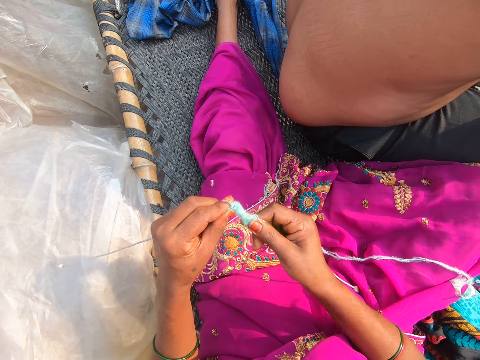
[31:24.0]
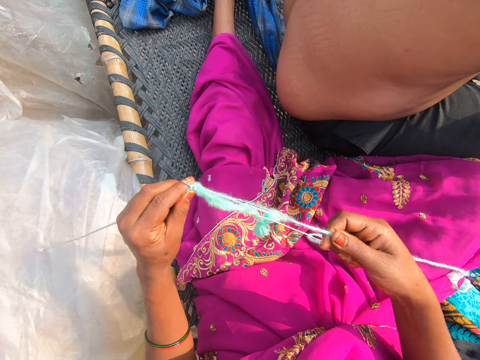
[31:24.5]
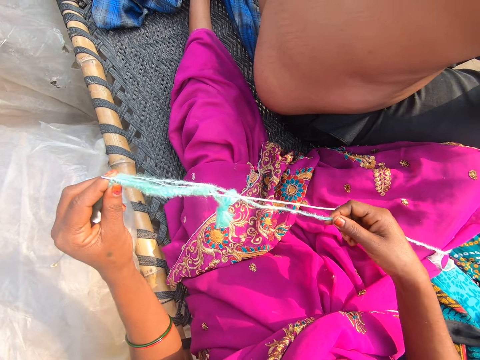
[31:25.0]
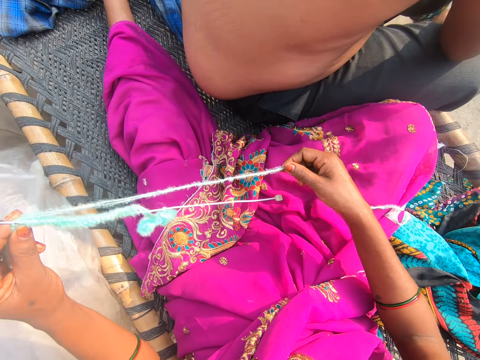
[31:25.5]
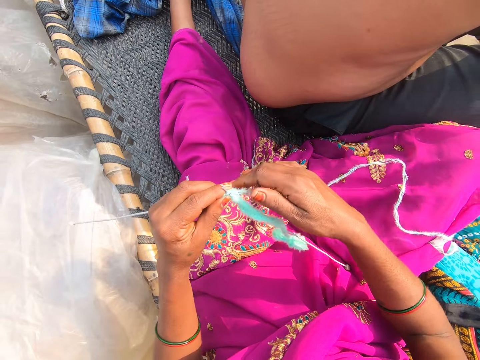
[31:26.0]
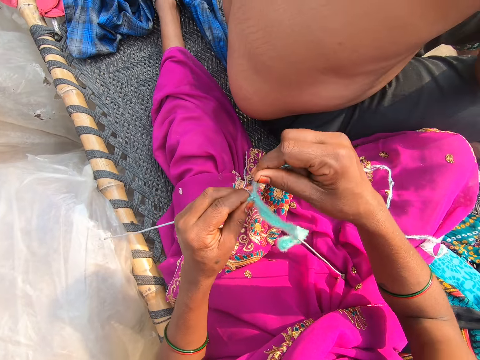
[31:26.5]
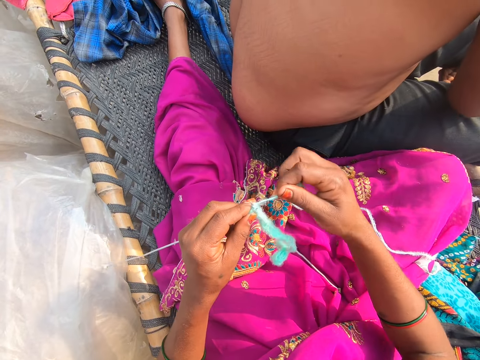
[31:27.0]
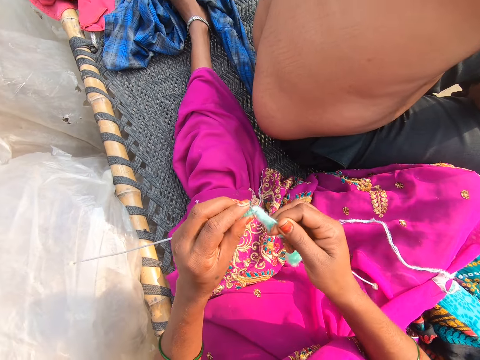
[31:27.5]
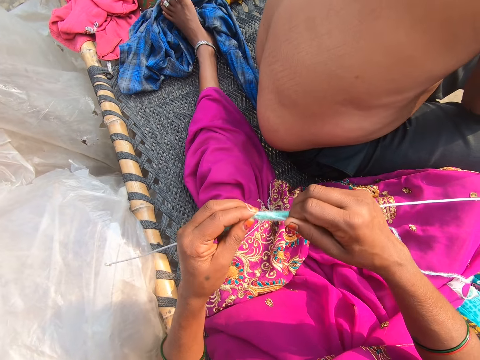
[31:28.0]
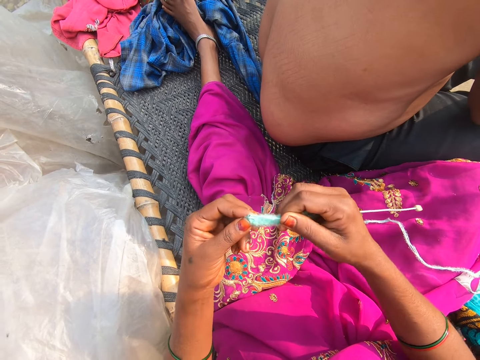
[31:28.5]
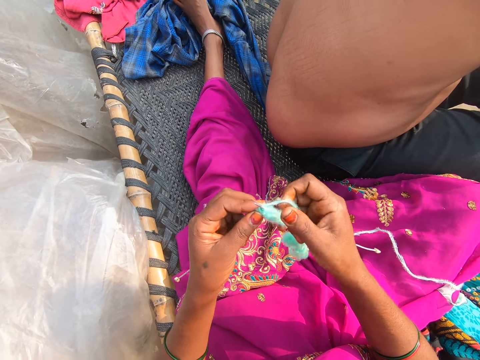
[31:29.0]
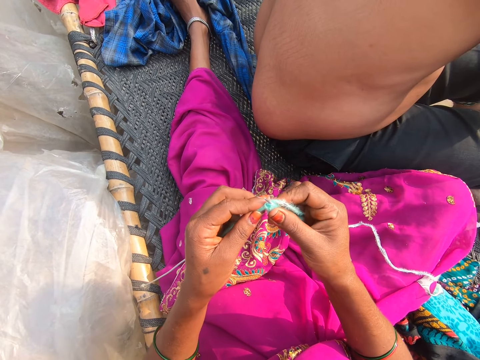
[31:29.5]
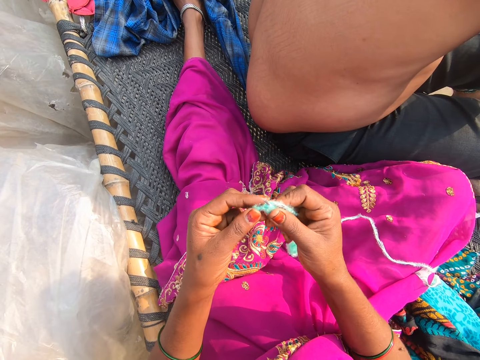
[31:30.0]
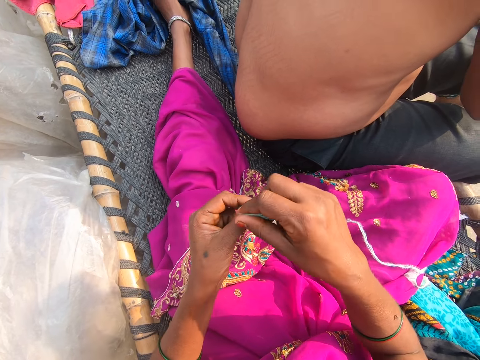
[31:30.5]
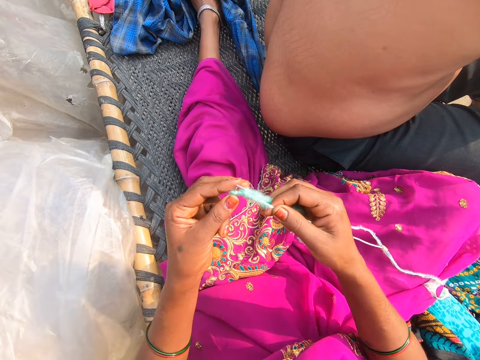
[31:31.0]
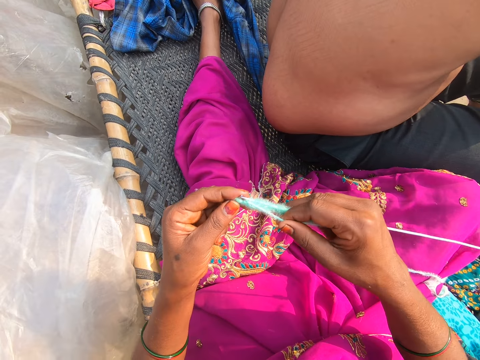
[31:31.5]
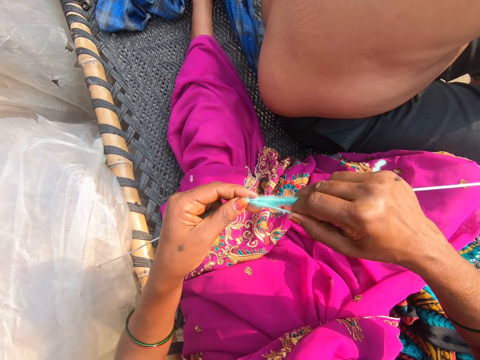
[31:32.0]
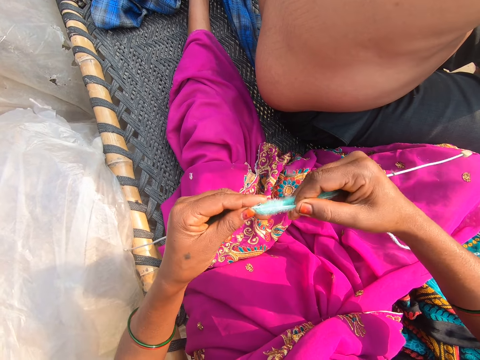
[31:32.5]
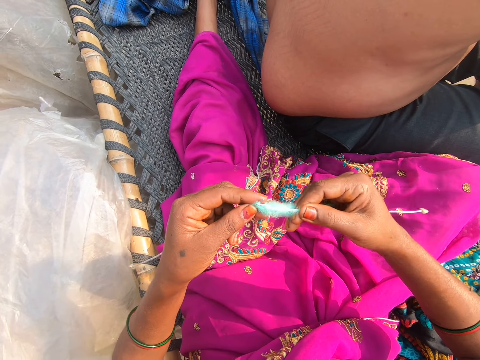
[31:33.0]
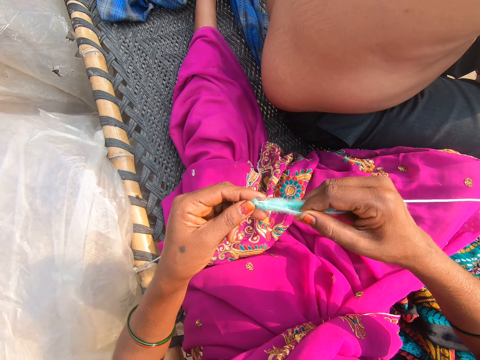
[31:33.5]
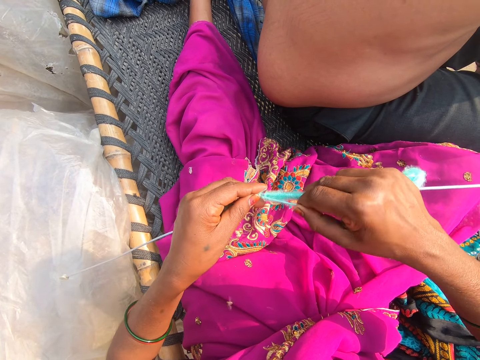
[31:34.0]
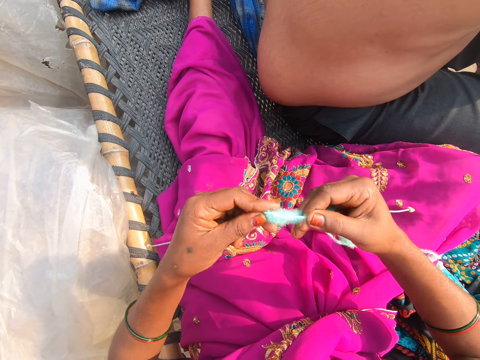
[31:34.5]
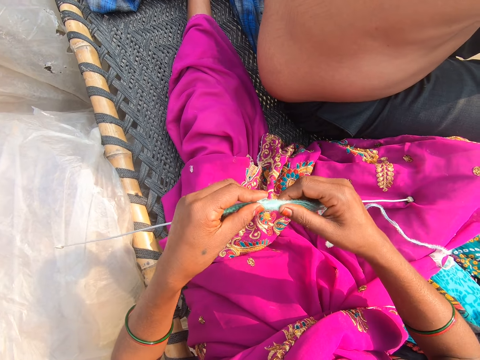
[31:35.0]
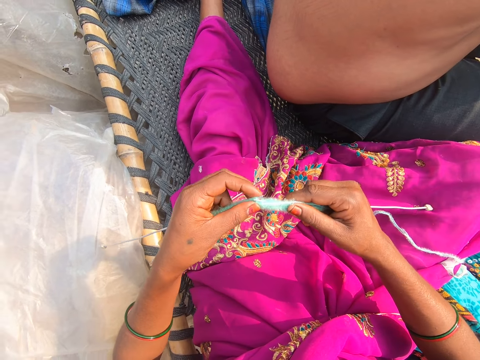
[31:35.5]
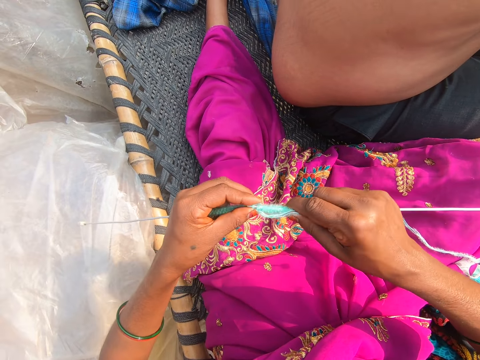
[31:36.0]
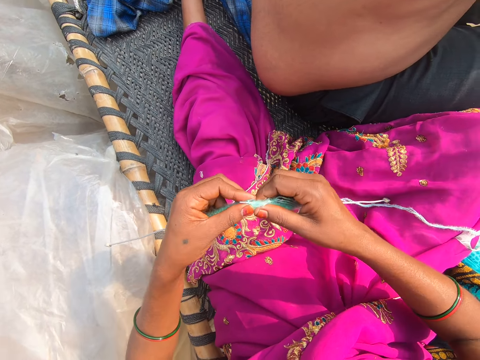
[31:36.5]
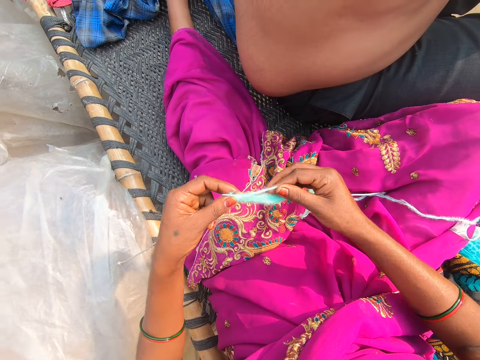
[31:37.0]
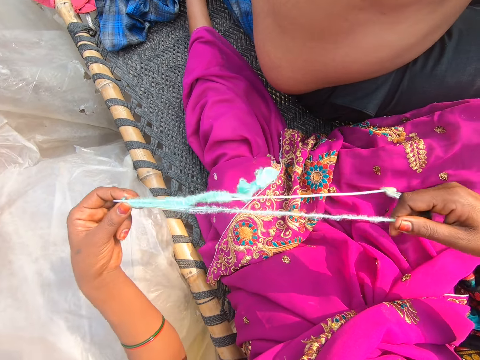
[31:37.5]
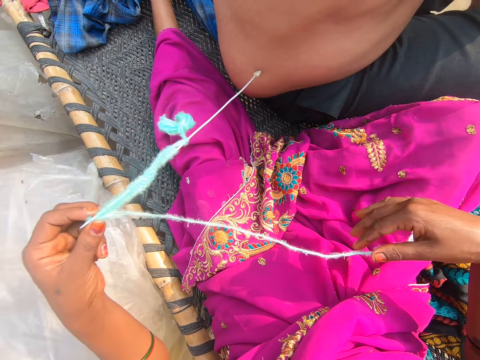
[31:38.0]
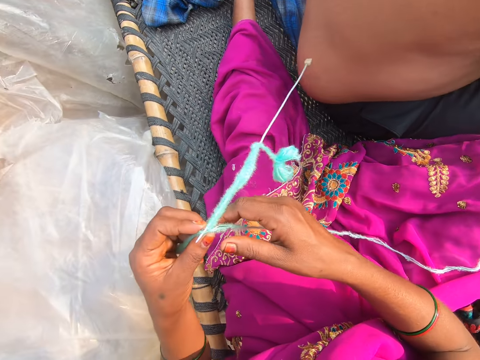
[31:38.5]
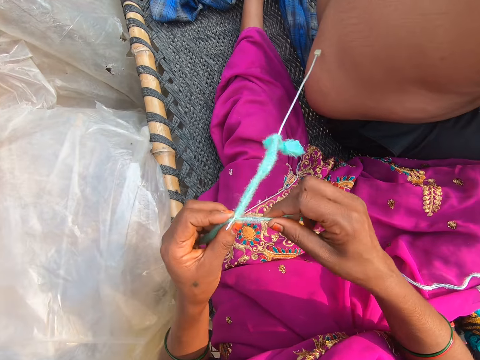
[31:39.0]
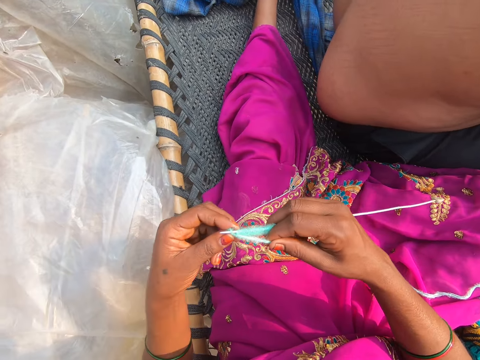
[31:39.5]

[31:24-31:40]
The camera wearer pulls the thread. They knit. They converse with a person. They knit. They converse with the person. They pull the thread. The person converses with the camera wearer.

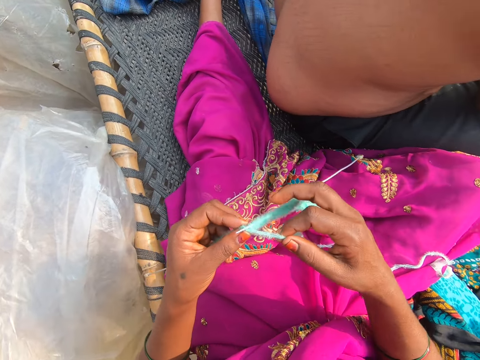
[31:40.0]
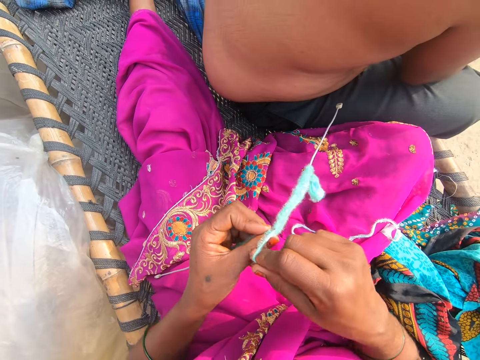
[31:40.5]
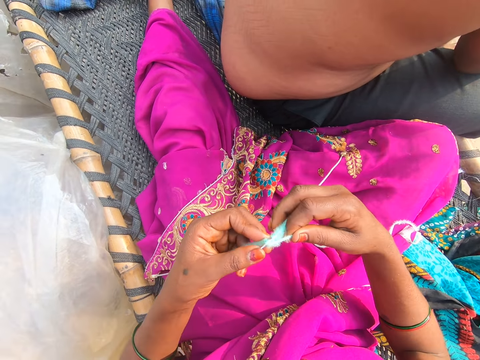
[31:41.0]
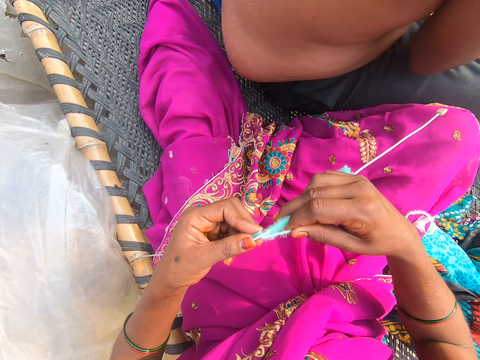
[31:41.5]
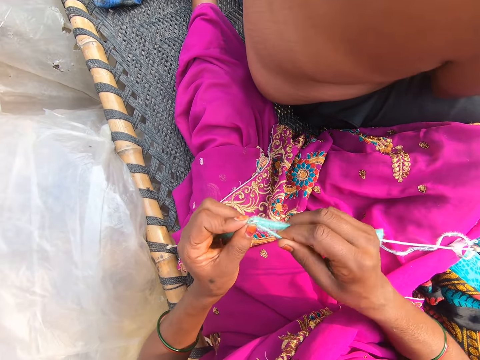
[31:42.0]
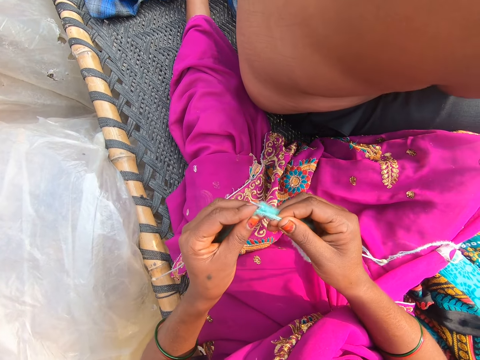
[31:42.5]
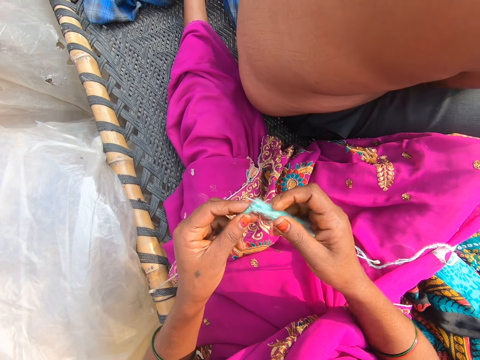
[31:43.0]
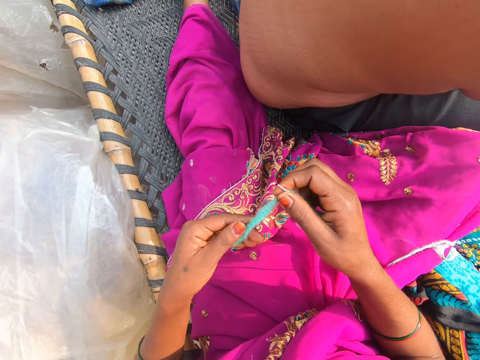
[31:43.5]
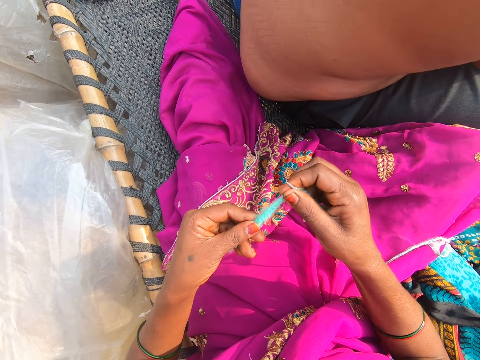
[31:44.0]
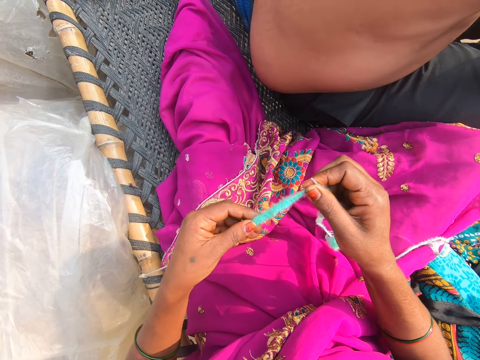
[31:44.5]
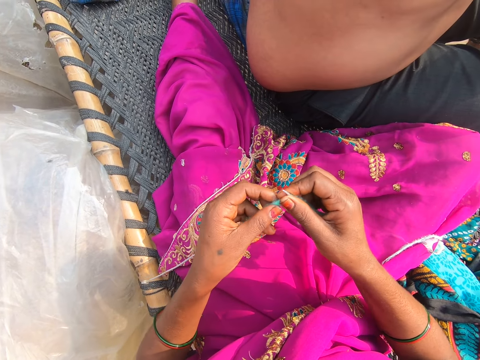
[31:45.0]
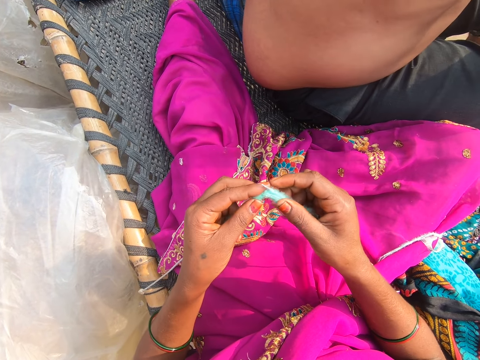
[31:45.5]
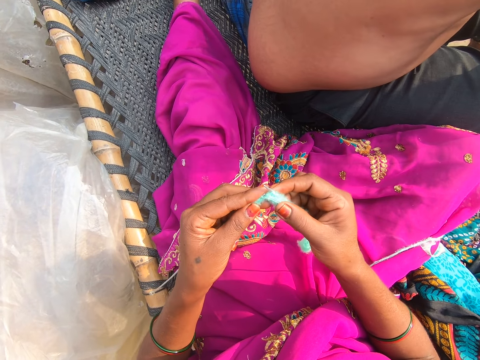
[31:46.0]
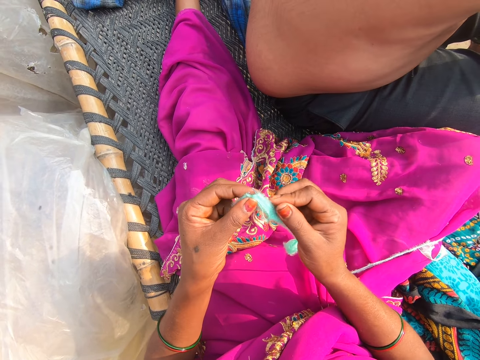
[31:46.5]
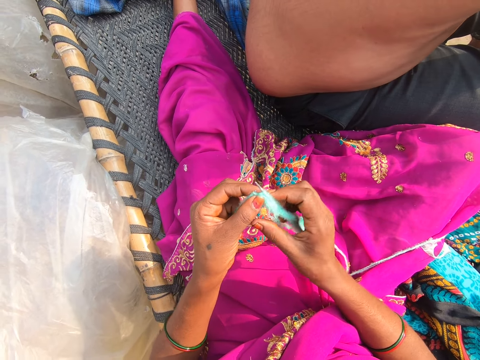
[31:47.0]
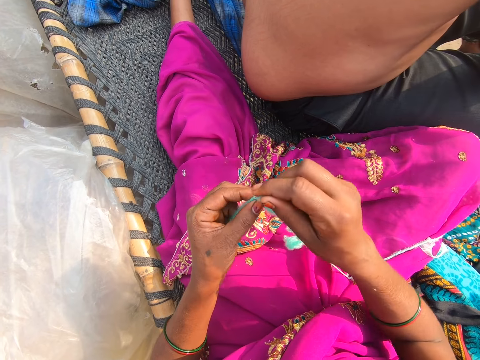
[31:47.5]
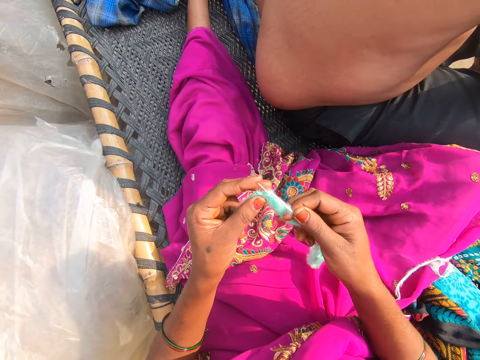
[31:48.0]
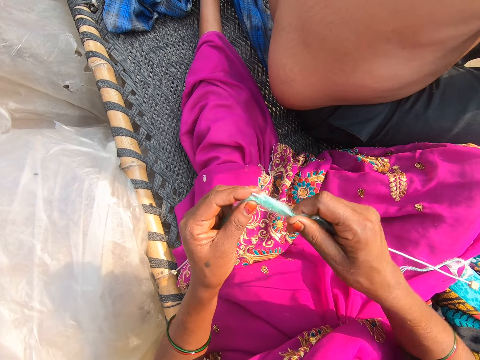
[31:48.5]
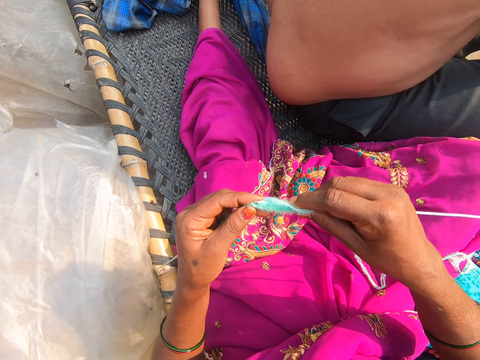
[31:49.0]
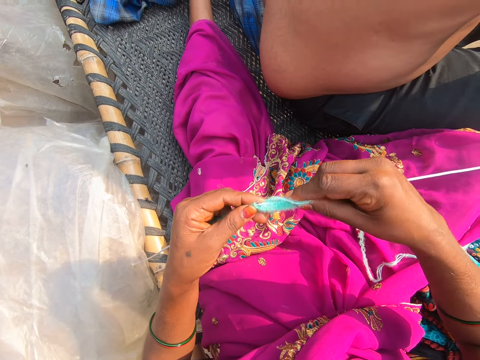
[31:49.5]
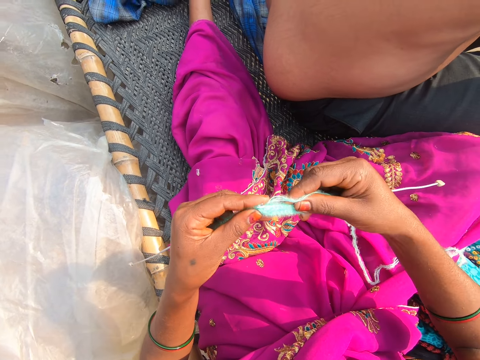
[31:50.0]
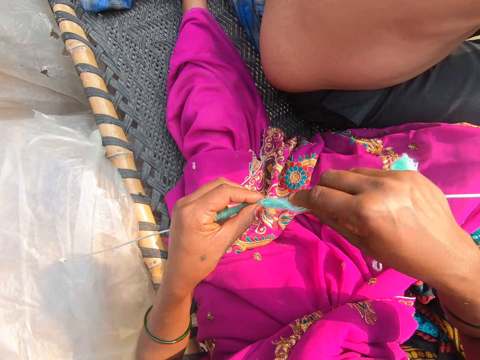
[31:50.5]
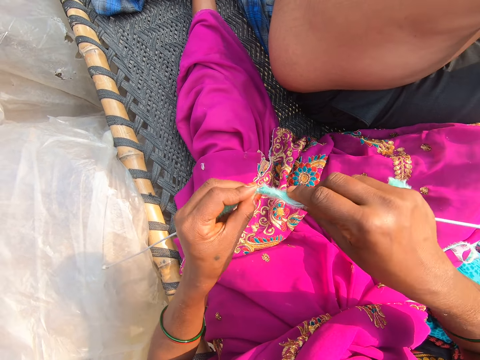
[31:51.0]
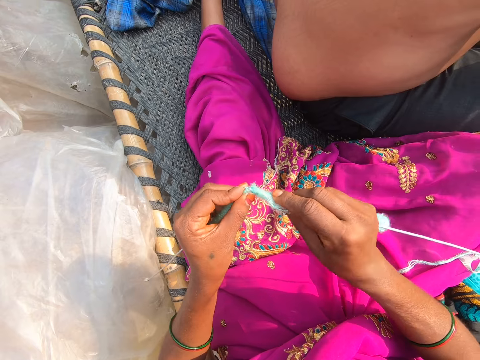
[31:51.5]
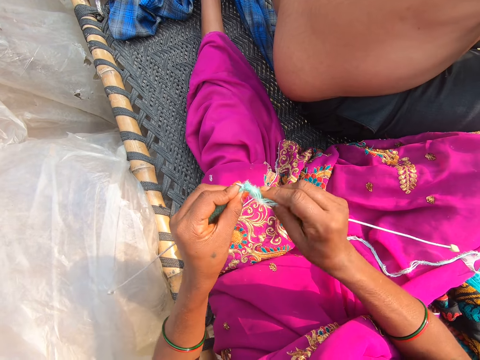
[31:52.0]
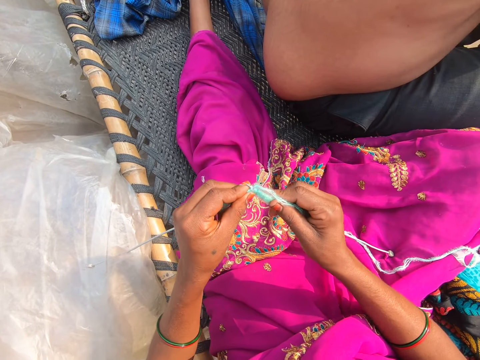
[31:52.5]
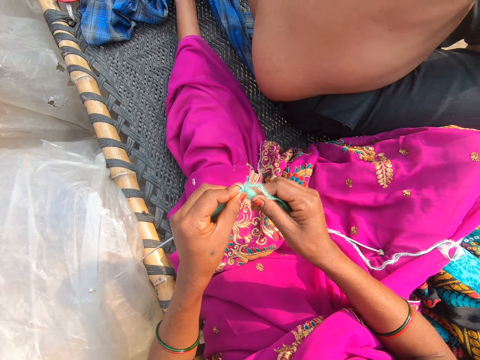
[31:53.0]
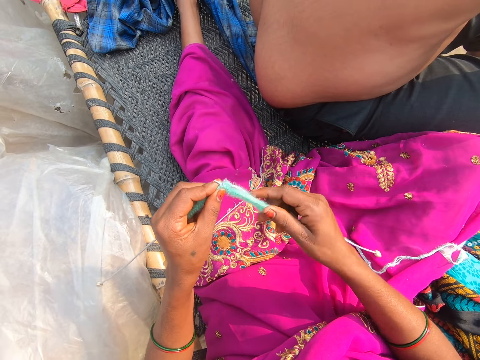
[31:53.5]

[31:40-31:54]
The camera wearer converses with a person. They knit. They converse with the person. They straighten the garment on the crochet. They knit.
